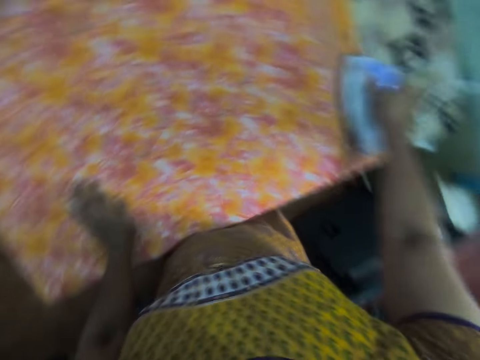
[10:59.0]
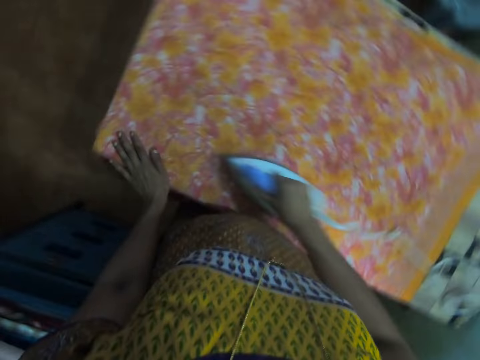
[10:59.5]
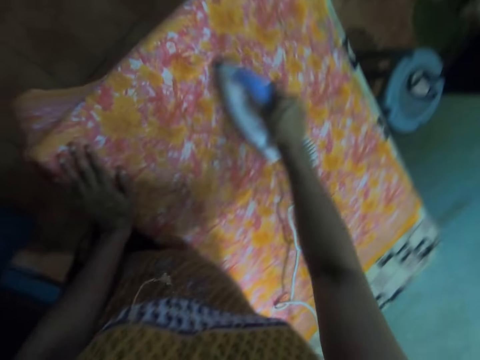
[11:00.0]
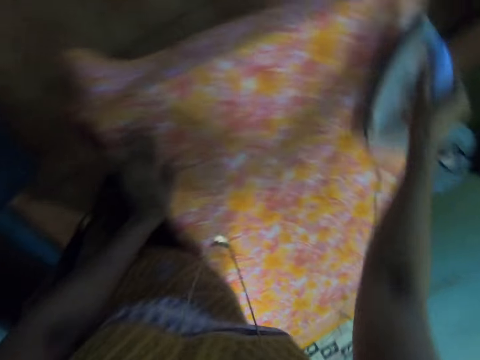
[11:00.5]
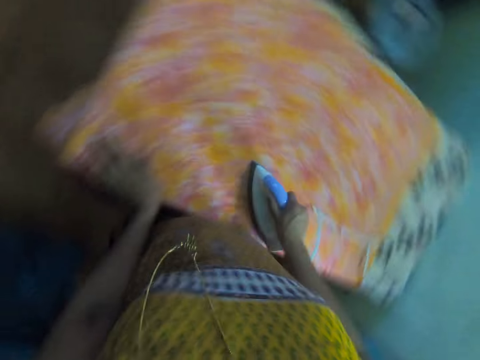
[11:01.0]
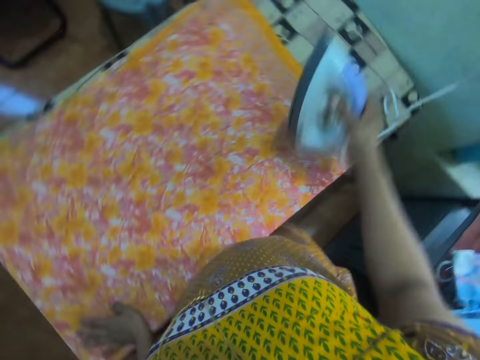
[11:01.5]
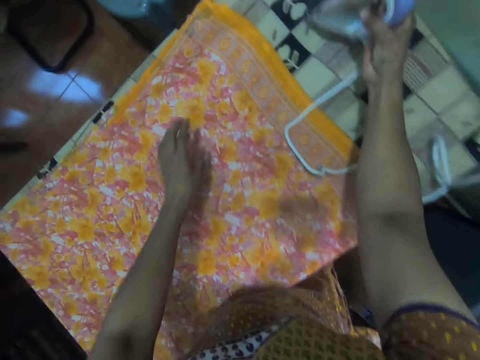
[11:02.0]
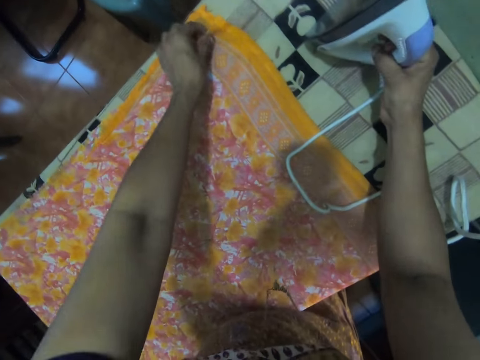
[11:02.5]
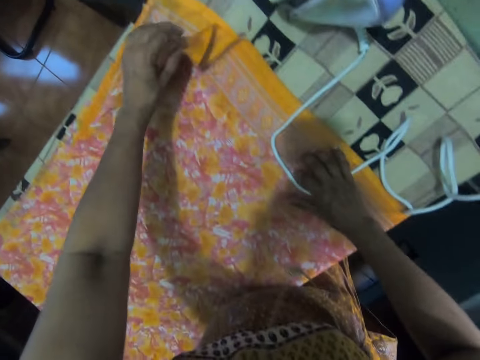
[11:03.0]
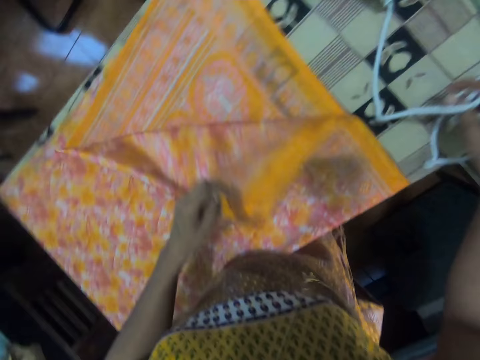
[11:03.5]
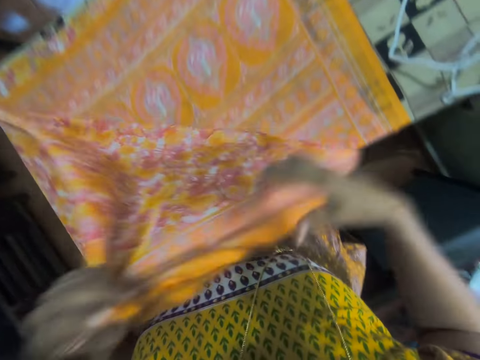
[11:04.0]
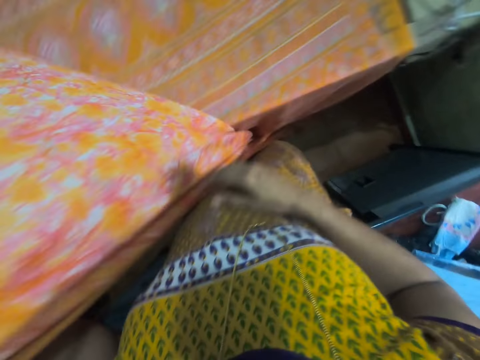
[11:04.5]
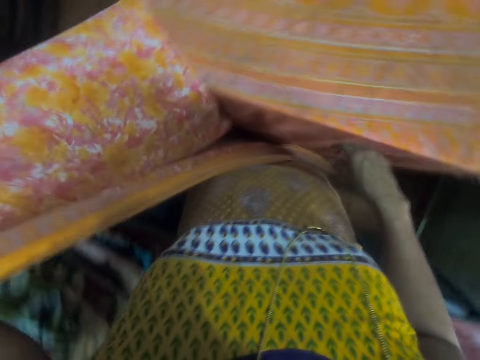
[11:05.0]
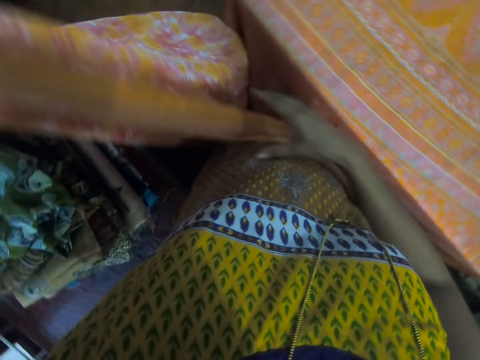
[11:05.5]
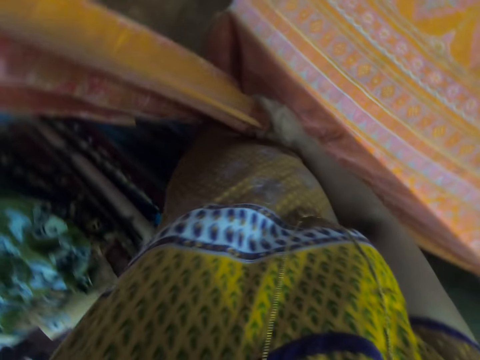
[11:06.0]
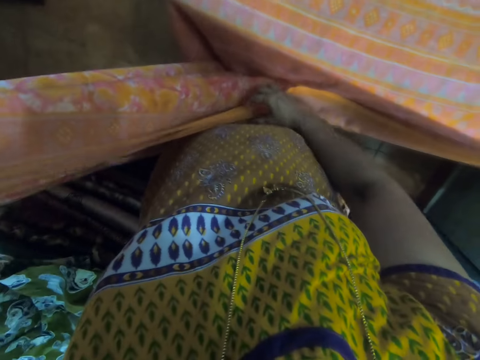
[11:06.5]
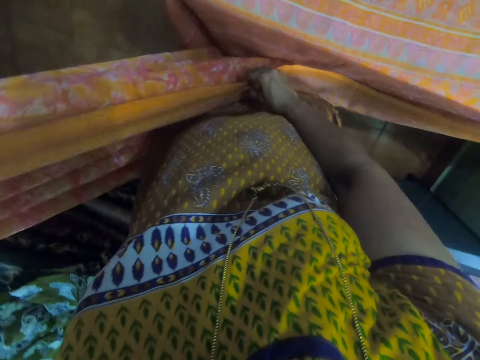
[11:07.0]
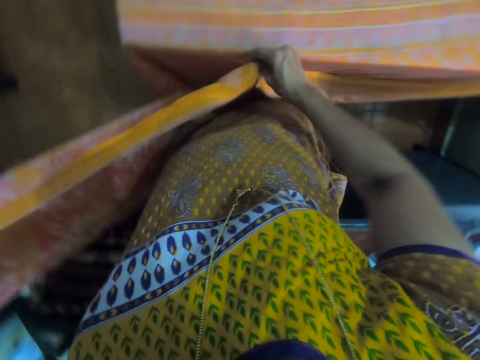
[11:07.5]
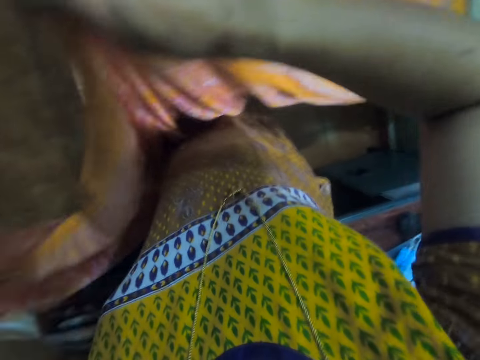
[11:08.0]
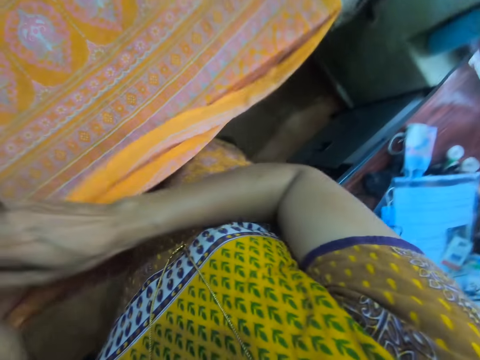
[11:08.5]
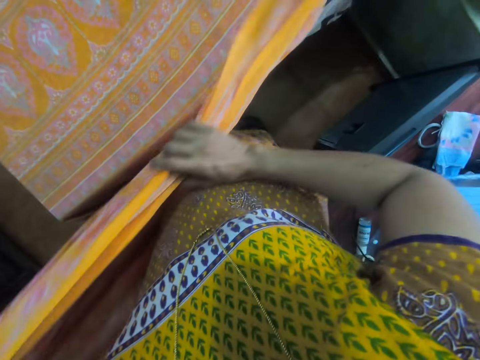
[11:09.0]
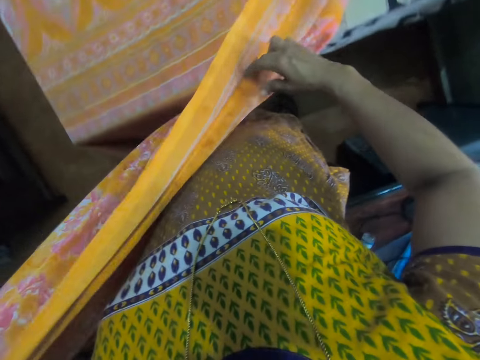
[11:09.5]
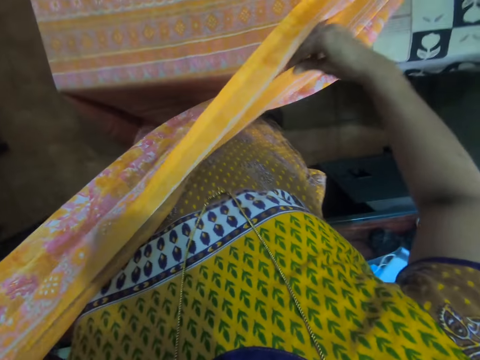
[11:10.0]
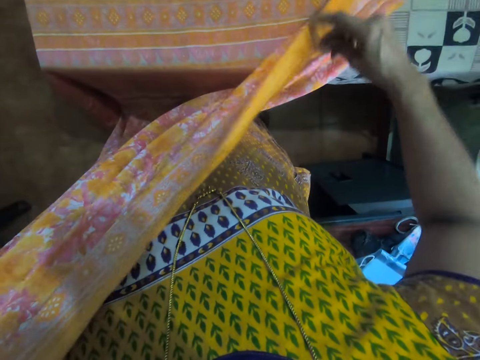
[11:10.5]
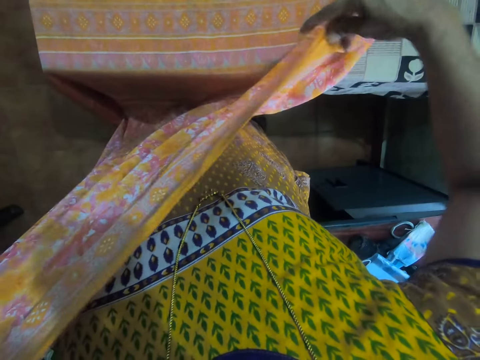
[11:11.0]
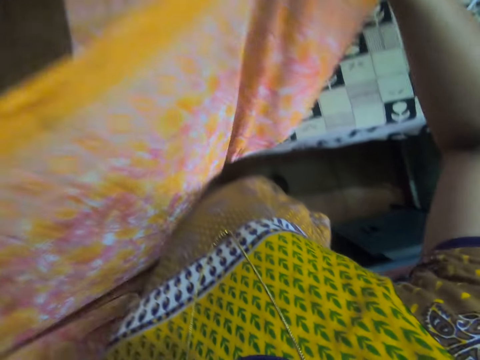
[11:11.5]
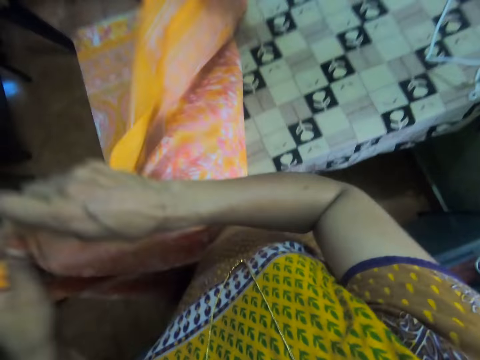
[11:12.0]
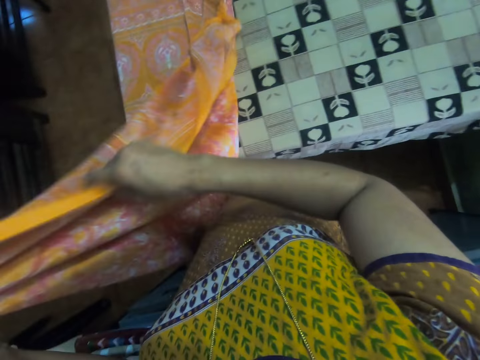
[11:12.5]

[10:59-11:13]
The camera wearer places the iron box aside on an iron table with the right hand. They fold a fabric. They unfold the cloth.

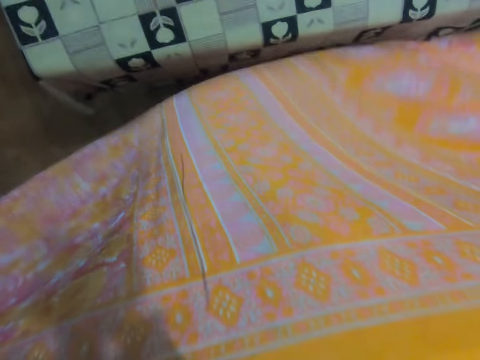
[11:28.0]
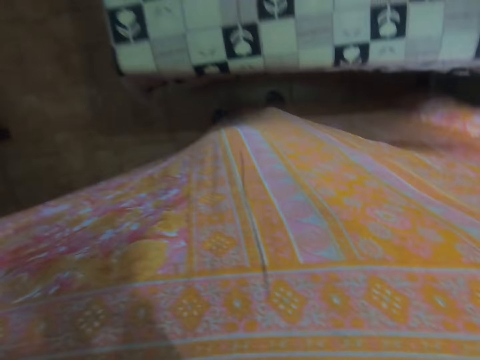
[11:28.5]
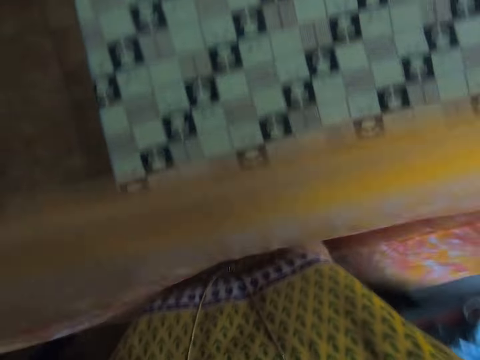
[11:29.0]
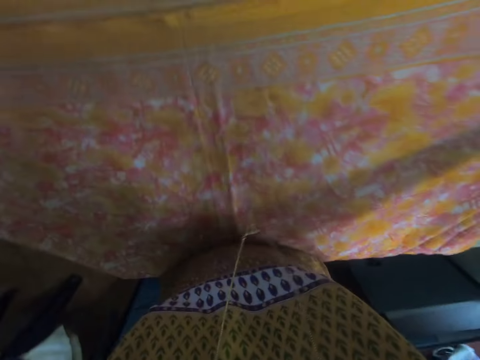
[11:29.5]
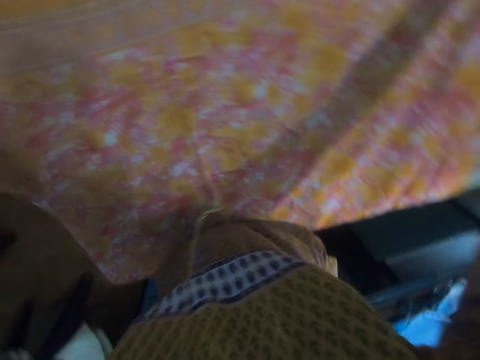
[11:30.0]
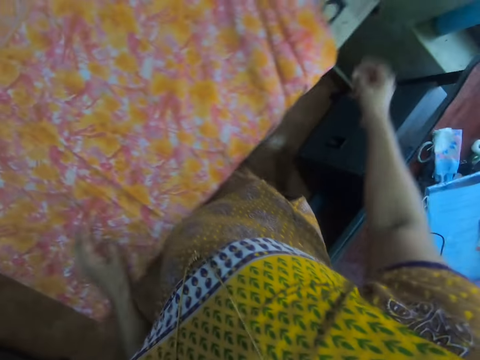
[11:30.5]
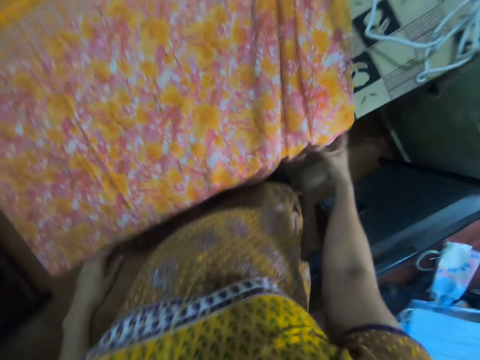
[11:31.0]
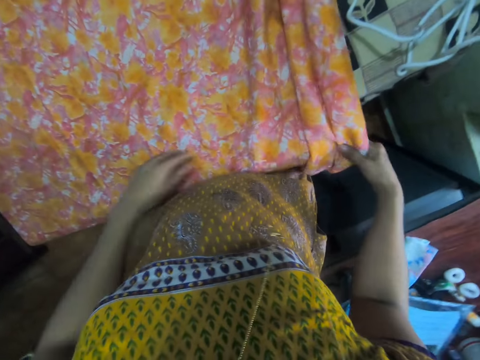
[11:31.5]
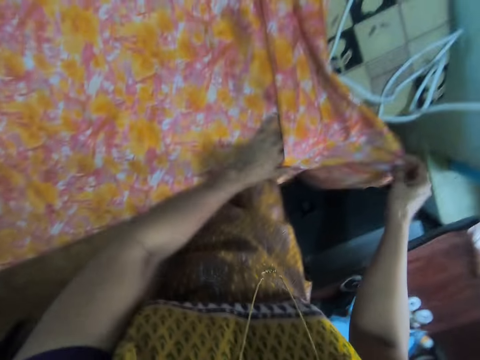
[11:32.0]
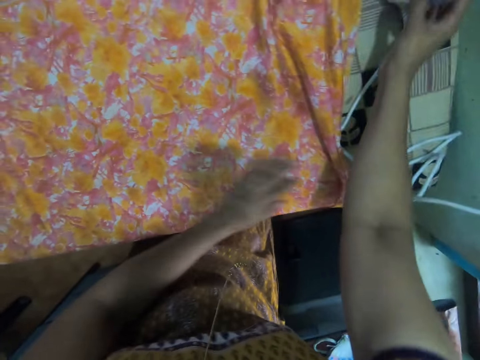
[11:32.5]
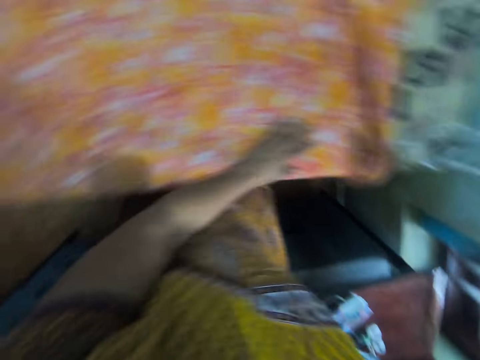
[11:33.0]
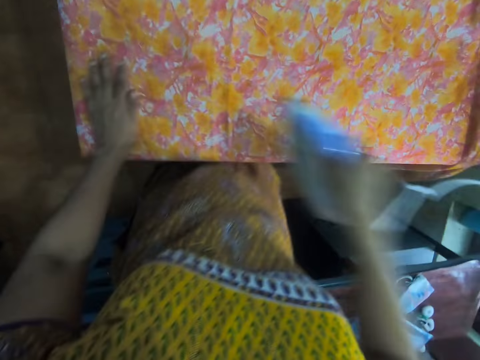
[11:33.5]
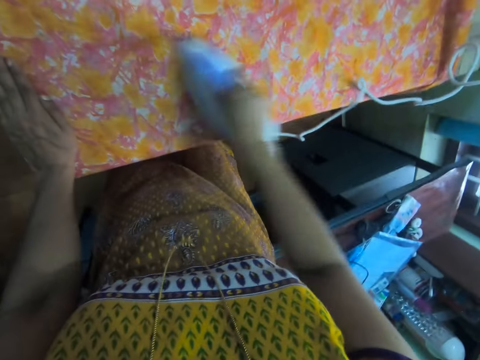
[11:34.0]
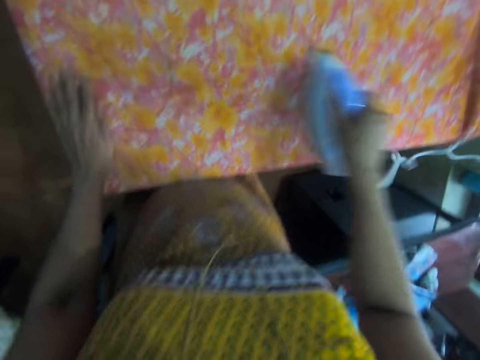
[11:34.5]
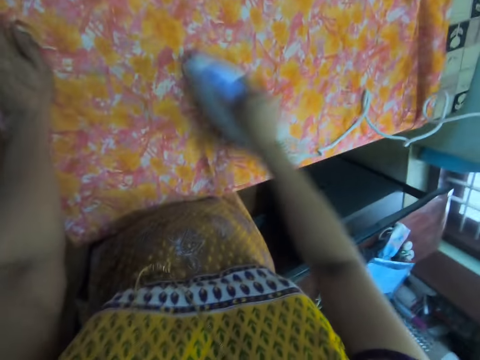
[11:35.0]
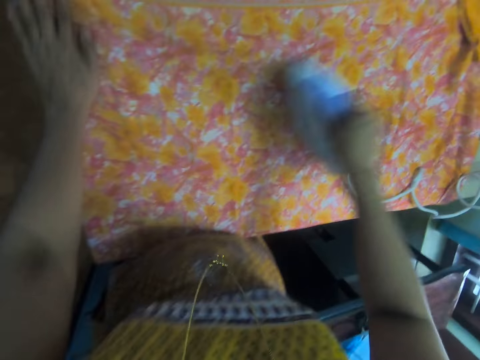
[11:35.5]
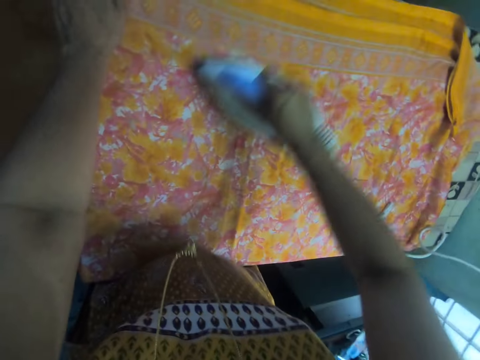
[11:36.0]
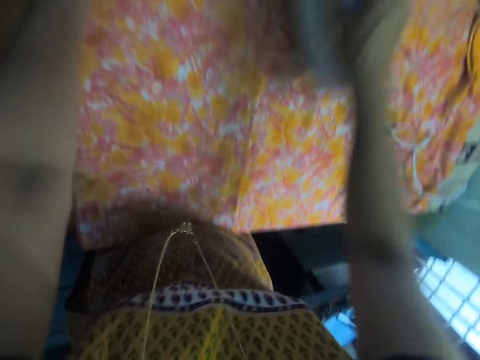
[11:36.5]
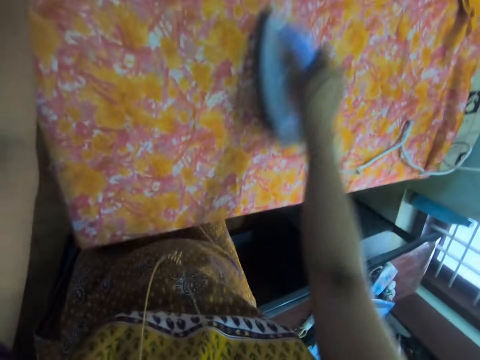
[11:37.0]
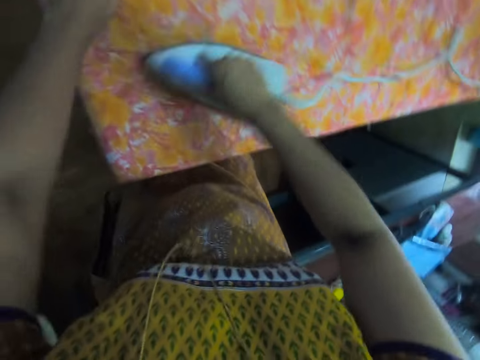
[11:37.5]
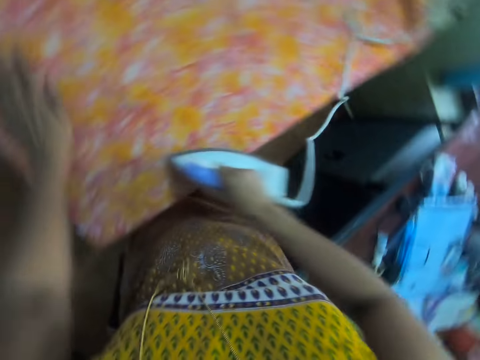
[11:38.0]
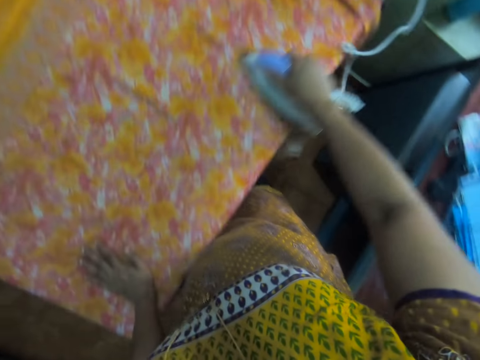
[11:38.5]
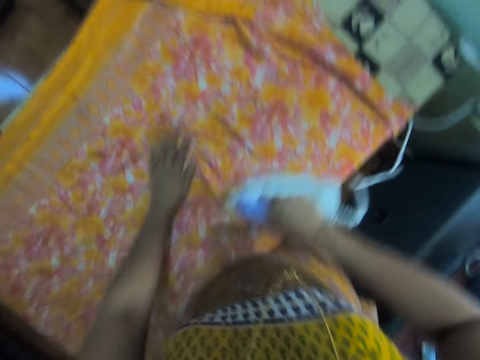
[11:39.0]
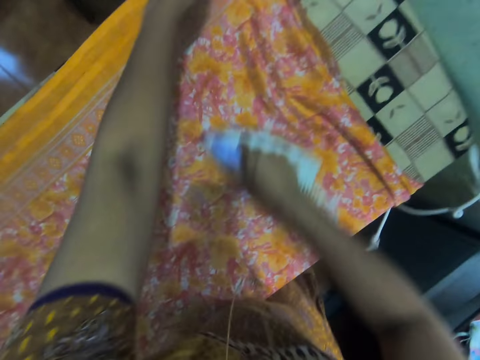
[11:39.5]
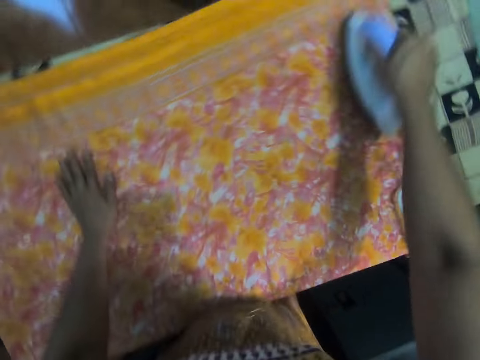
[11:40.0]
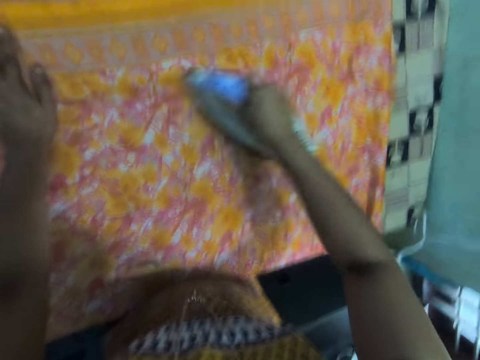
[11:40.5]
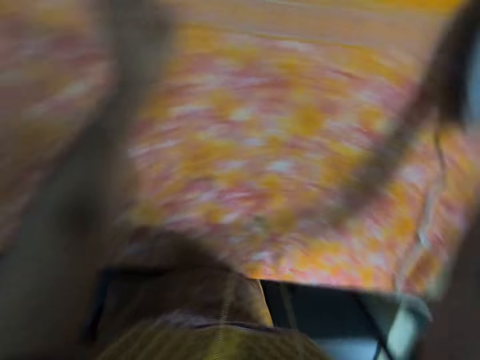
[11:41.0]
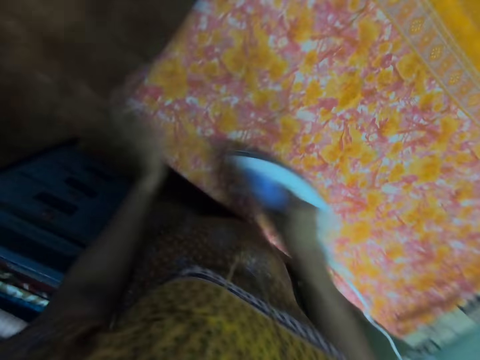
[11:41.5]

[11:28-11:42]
The camera wearer spreads a fabric on an iron table. They adjust the fabric on the iron table. They pick up an iron box on the iron table with the right hand. They iron the fabric on the iron table with the electric iron box.
